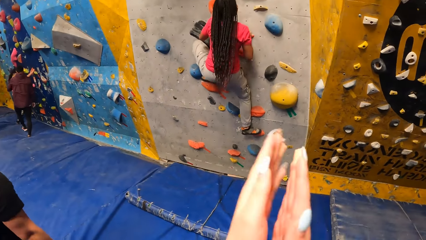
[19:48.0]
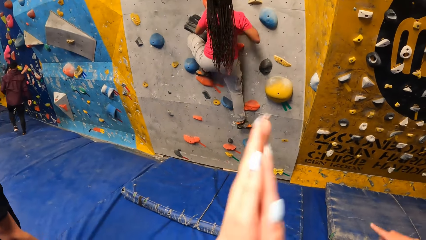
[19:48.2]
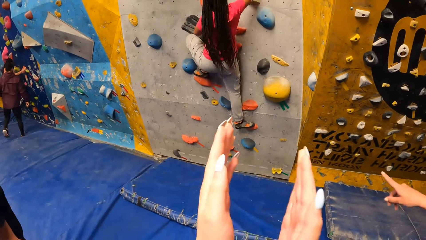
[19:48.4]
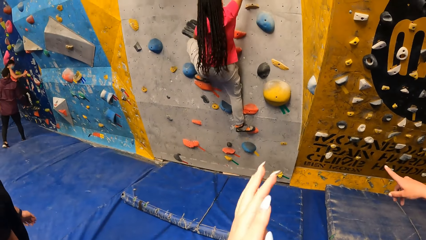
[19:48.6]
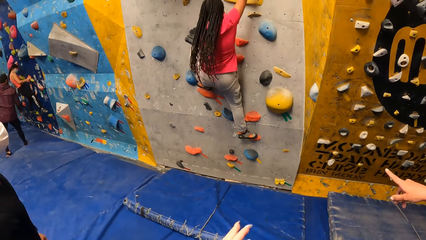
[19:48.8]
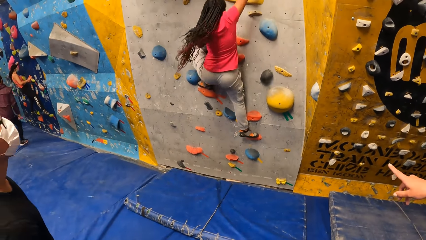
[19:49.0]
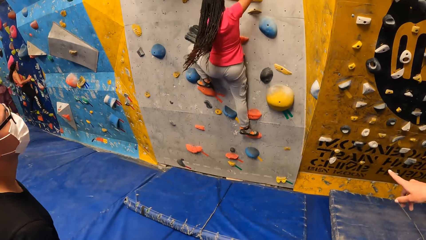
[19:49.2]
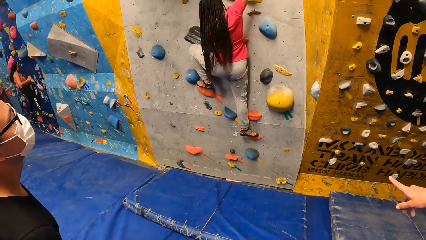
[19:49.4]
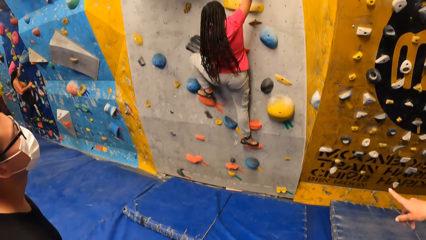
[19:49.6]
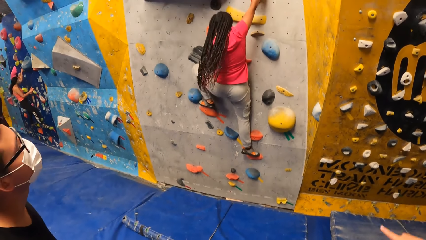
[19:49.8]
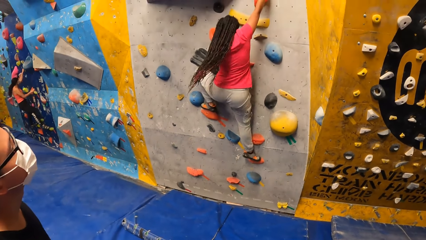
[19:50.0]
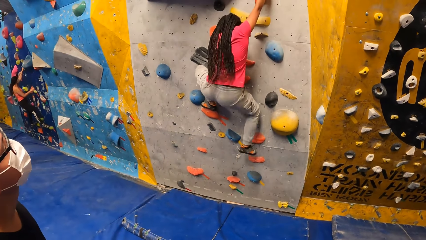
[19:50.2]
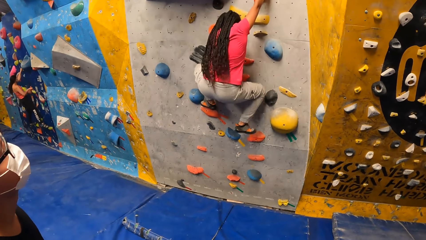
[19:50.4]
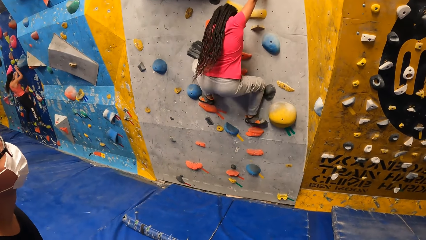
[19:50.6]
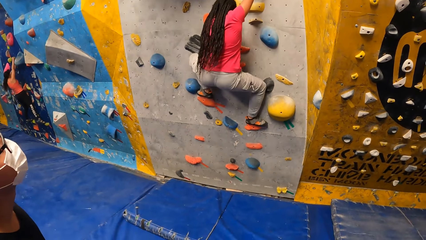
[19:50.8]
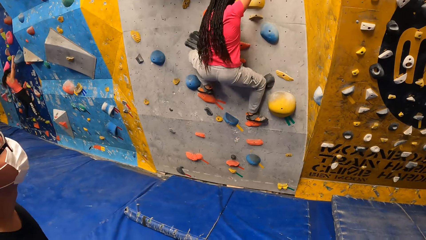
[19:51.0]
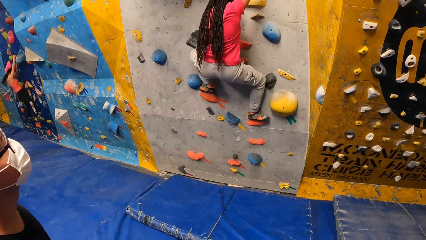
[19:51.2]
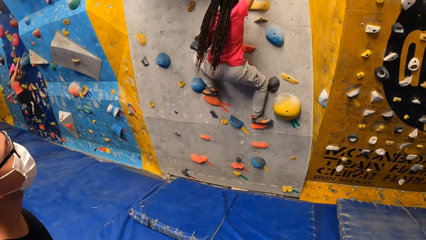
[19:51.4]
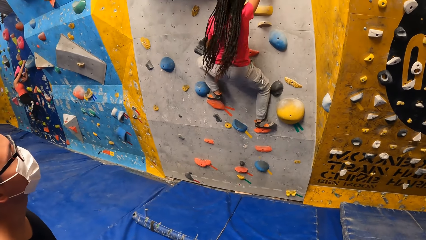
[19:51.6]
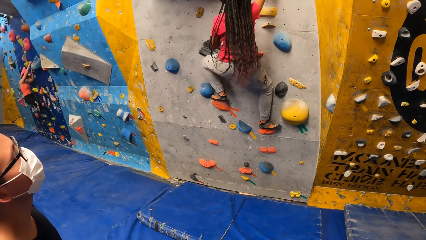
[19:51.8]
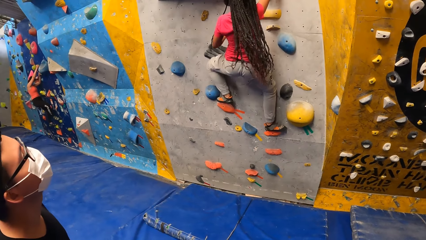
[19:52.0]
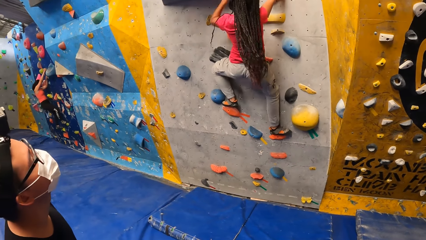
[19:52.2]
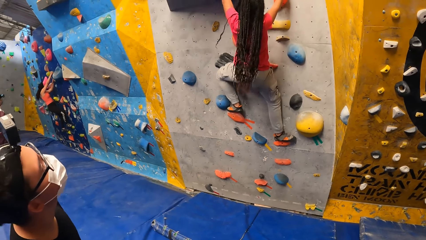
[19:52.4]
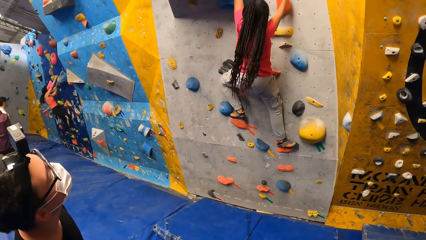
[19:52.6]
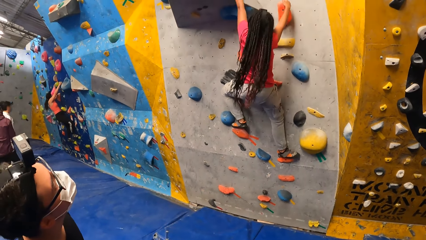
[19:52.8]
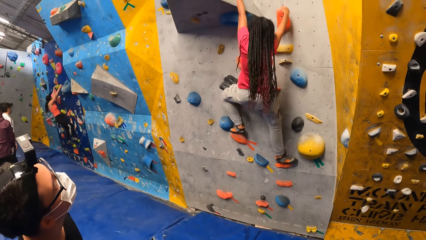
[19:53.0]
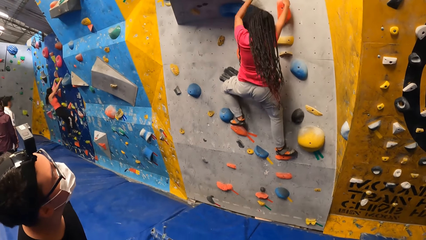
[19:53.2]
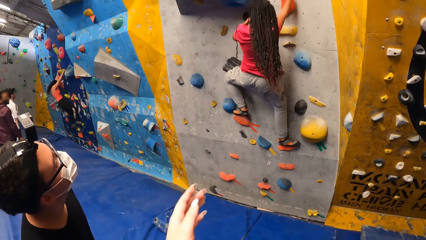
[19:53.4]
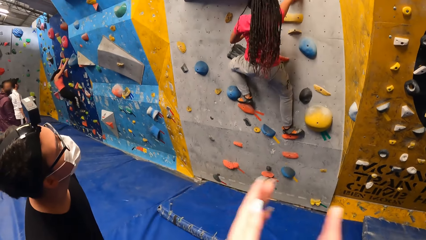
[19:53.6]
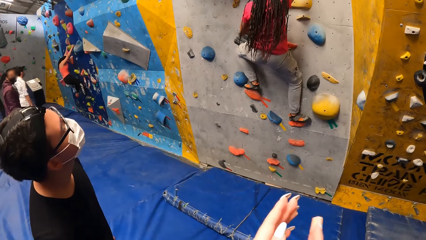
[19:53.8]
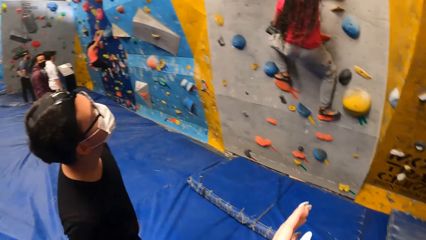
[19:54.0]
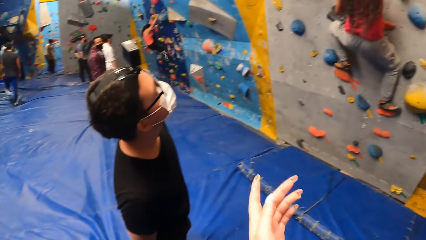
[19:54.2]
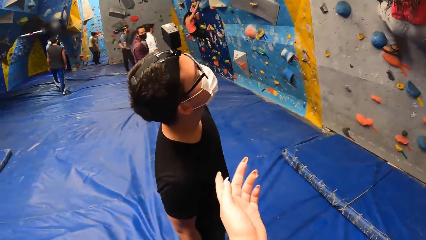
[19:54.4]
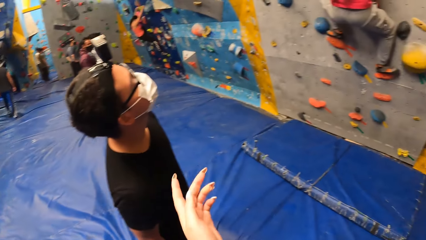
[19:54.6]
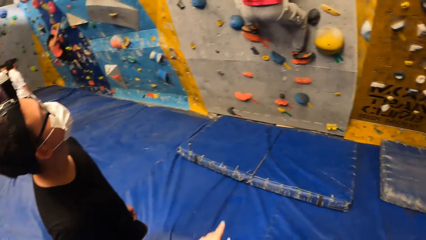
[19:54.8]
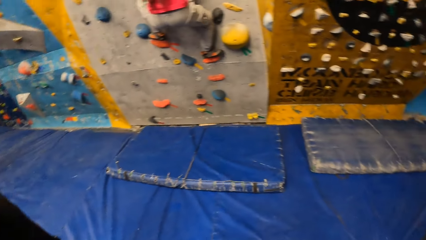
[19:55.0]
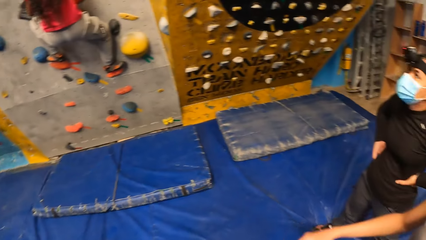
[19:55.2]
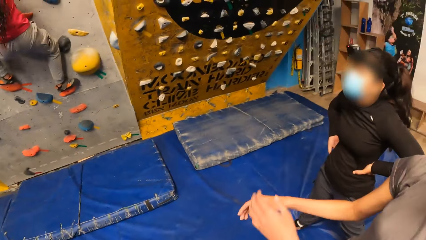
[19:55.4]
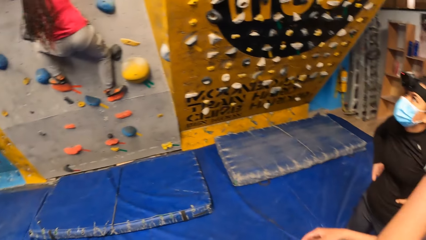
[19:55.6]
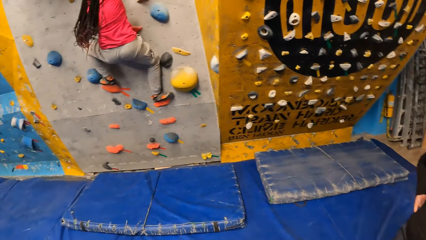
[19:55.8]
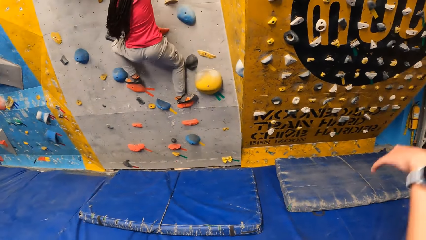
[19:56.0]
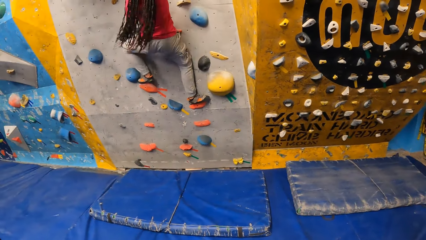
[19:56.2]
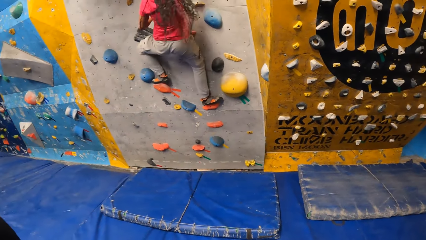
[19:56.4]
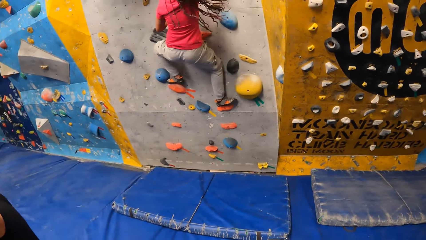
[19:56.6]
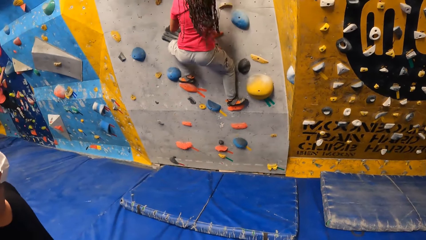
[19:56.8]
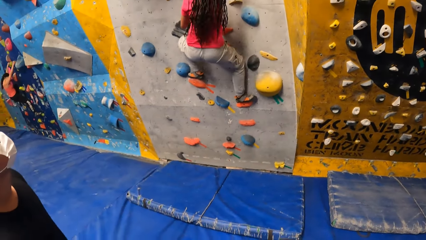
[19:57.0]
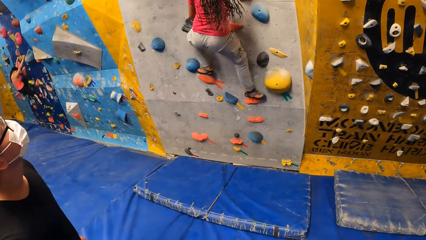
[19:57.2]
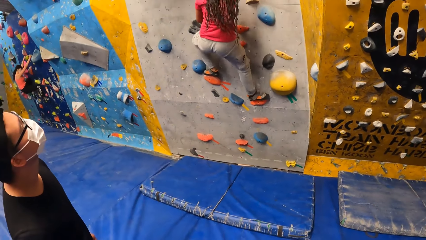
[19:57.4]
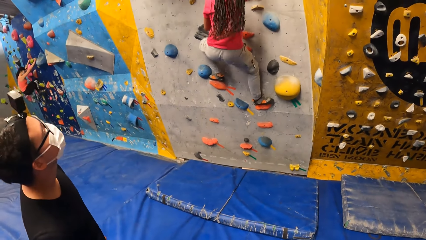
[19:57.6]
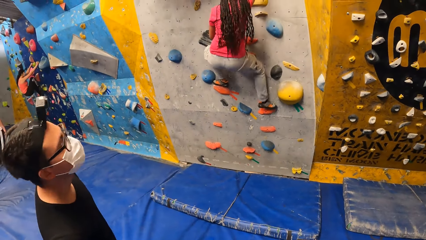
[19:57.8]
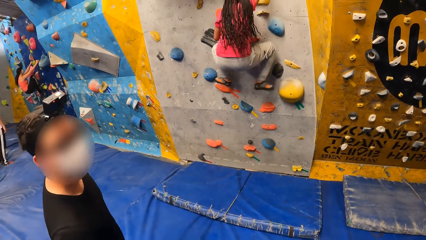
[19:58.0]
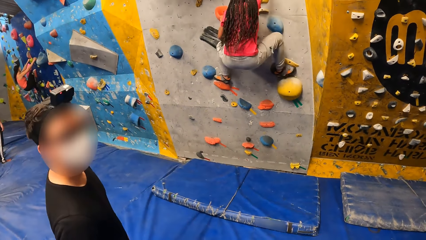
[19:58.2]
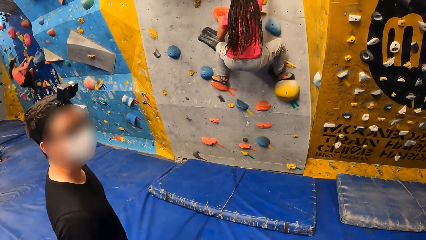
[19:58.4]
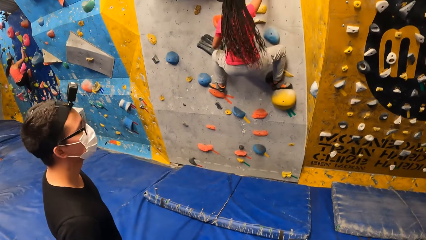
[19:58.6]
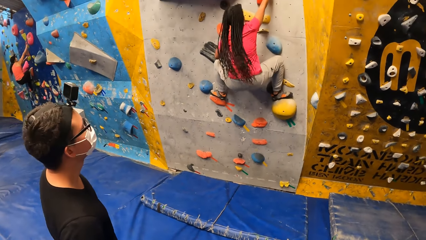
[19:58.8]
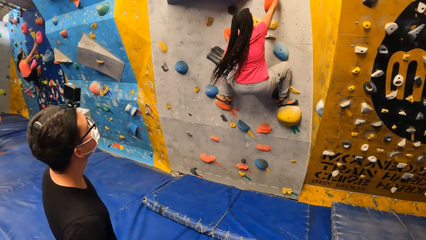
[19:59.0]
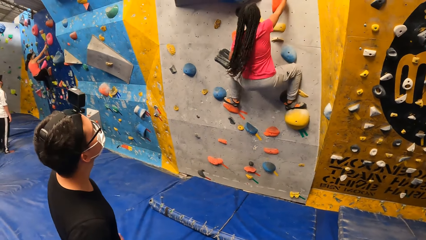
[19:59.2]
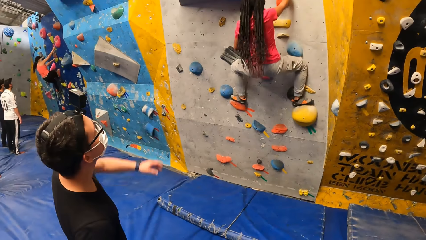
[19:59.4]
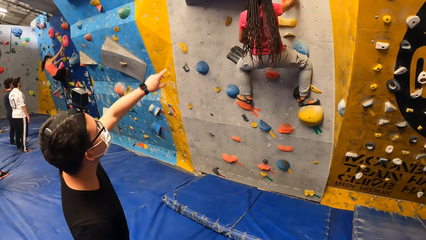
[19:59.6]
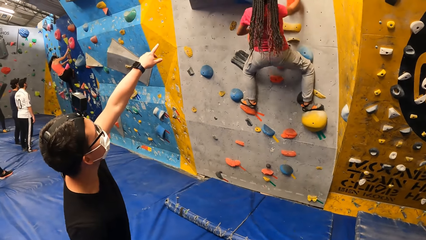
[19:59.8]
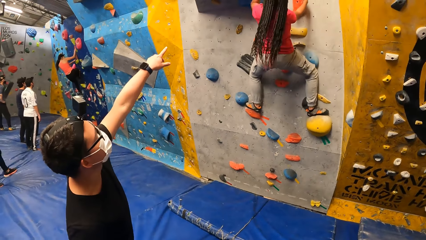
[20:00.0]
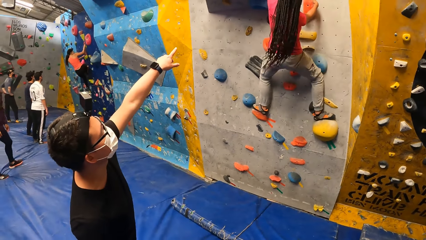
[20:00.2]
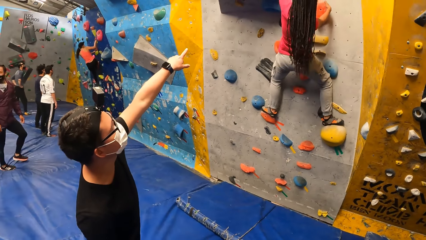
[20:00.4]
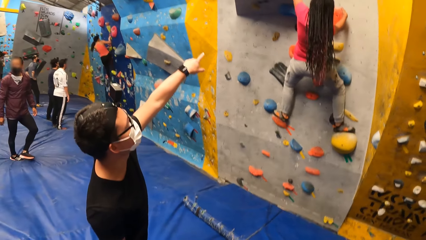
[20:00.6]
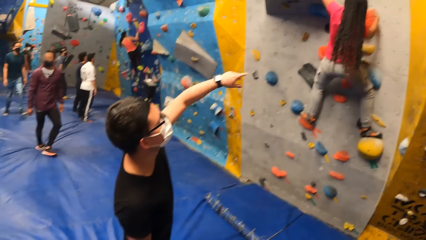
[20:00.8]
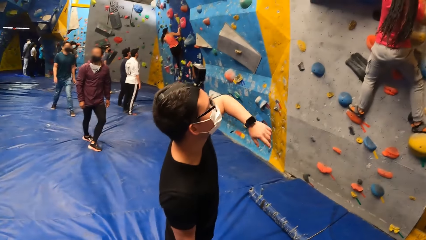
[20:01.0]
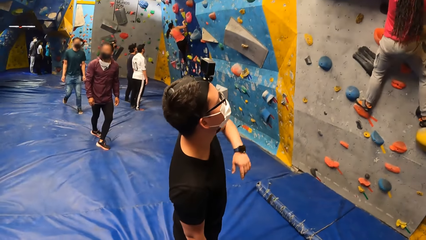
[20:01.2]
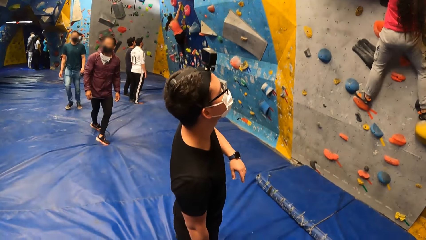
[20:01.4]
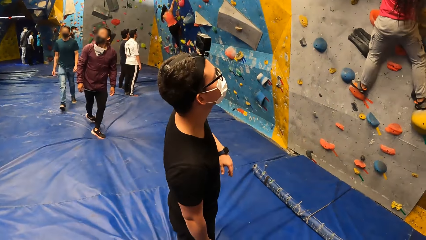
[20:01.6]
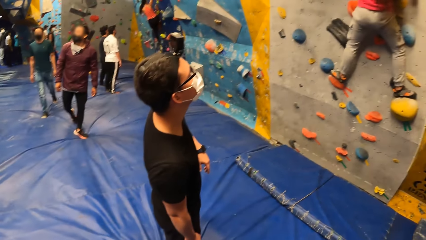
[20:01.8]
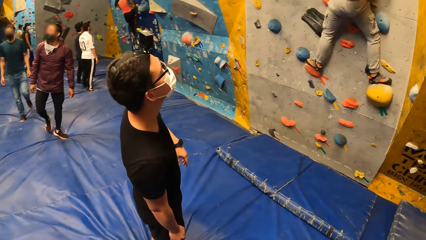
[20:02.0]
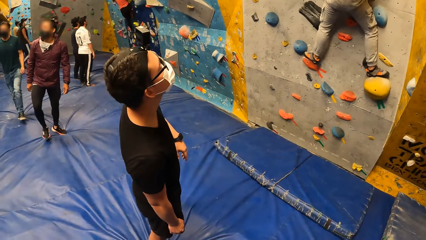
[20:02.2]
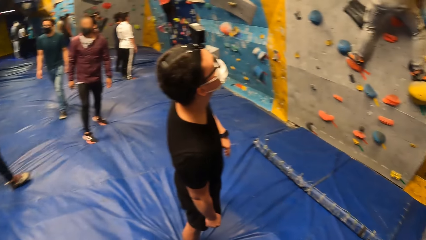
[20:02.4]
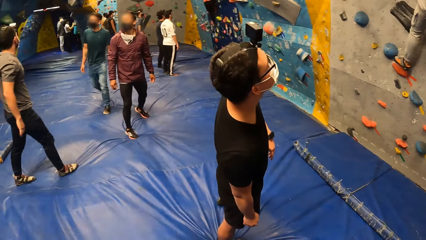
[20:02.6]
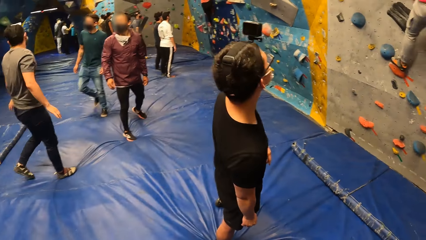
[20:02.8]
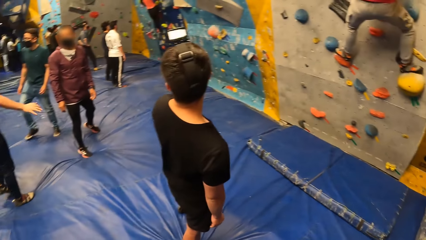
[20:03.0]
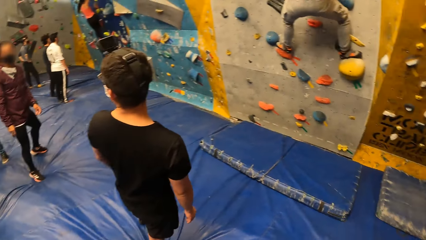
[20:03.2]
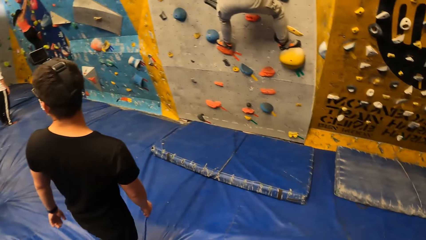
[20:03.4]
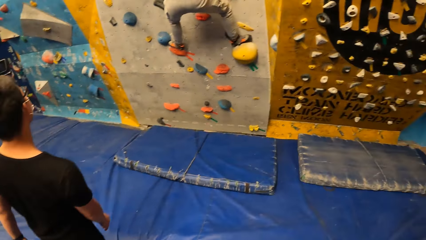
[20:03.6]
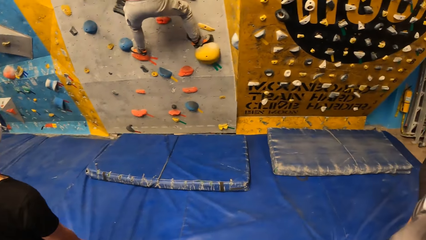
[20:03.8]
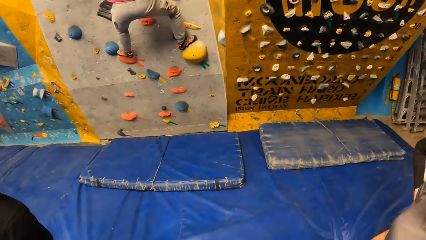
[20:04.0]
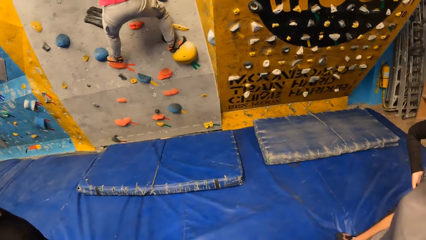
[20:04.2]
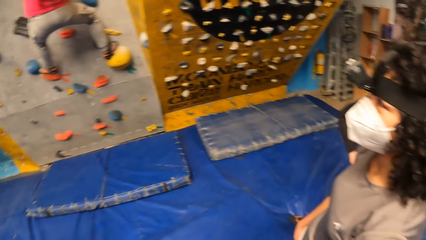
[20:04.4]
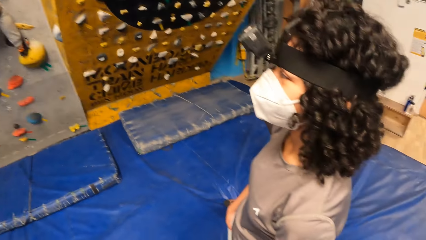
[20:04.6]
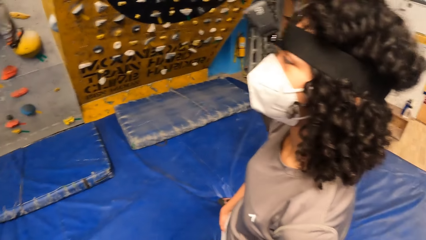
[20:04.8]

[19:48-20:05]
The camera wearer claps her hands. She stares at the lady. The lady climbs up the wall. The camera wearer claps her hands. She moves her left hand. She looks around. The lady climbs up the wall. The camera wearer stares at the lady. She looks around.
